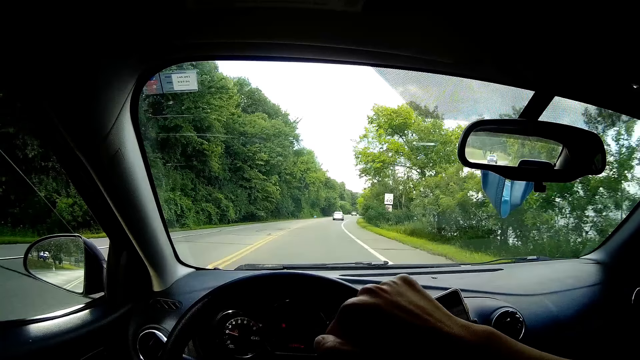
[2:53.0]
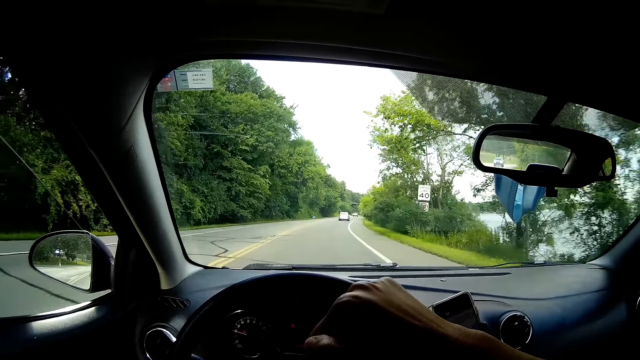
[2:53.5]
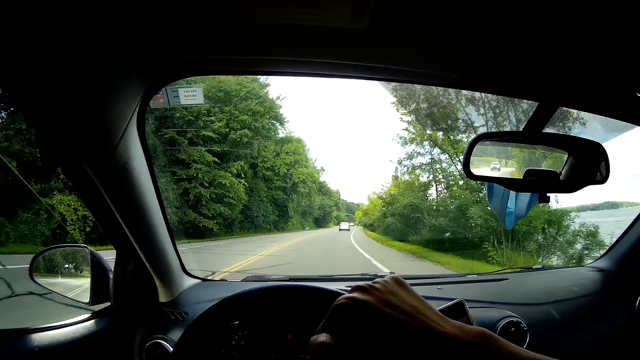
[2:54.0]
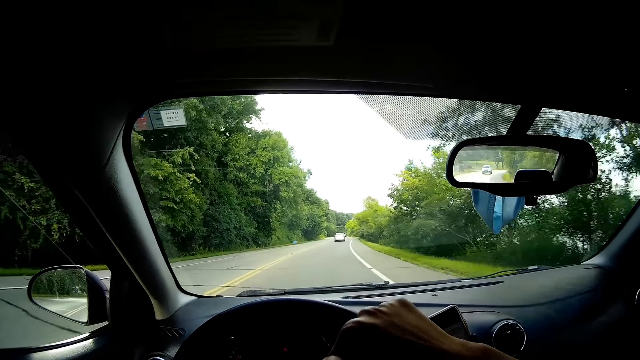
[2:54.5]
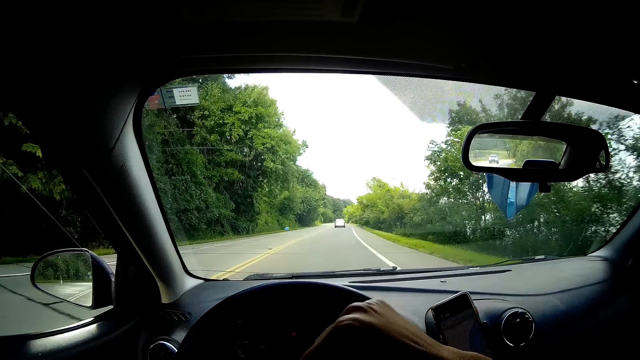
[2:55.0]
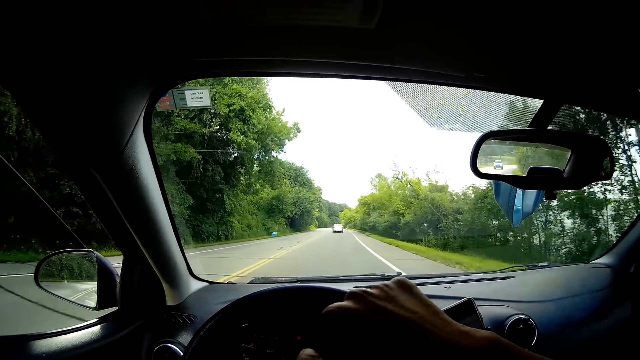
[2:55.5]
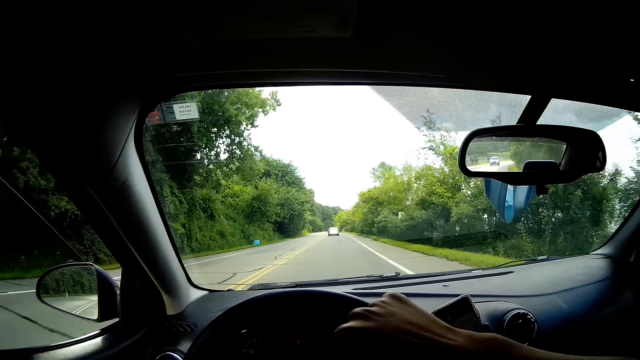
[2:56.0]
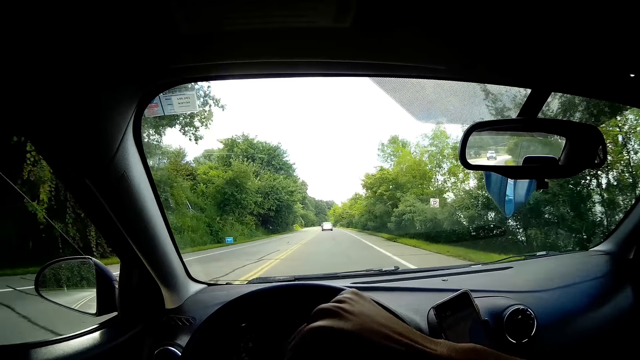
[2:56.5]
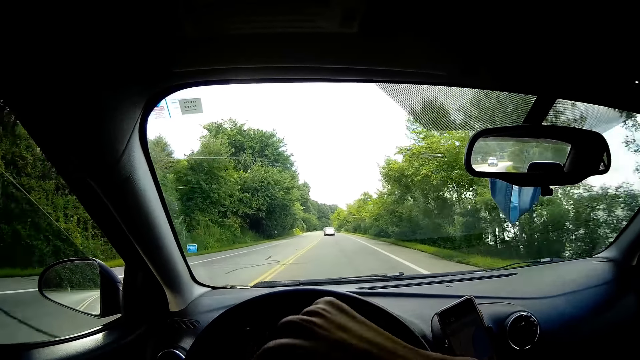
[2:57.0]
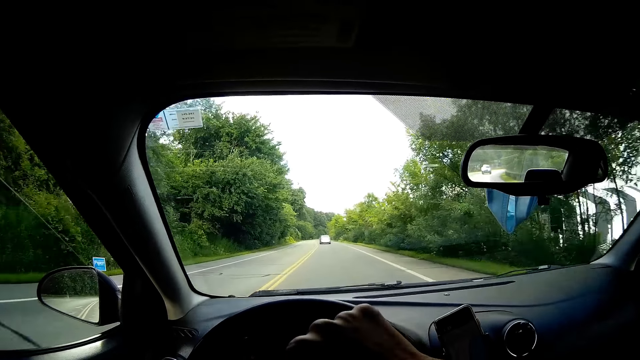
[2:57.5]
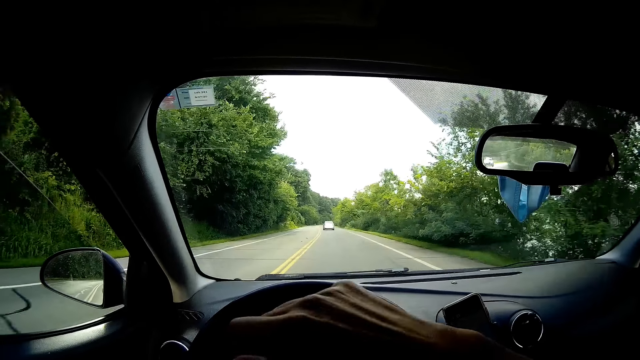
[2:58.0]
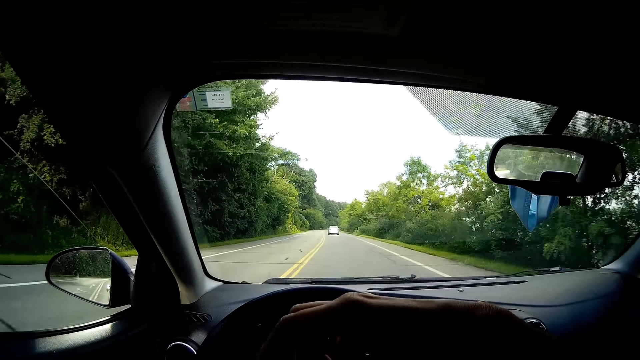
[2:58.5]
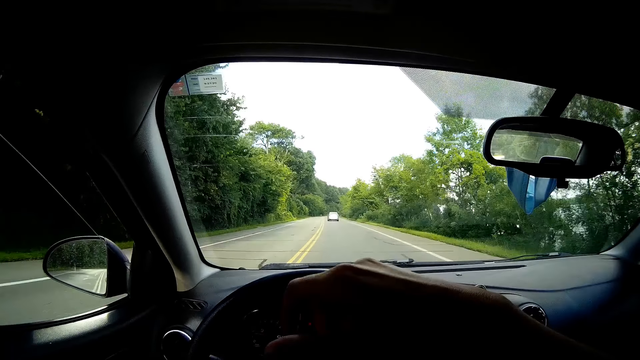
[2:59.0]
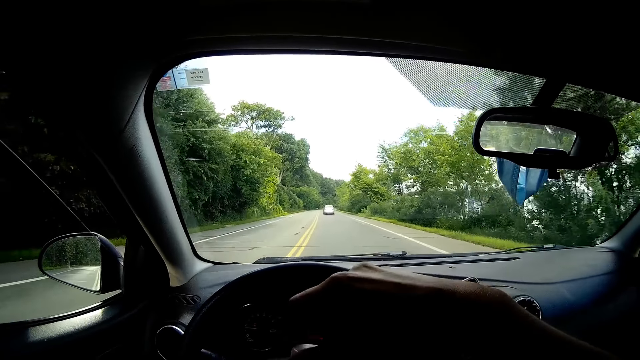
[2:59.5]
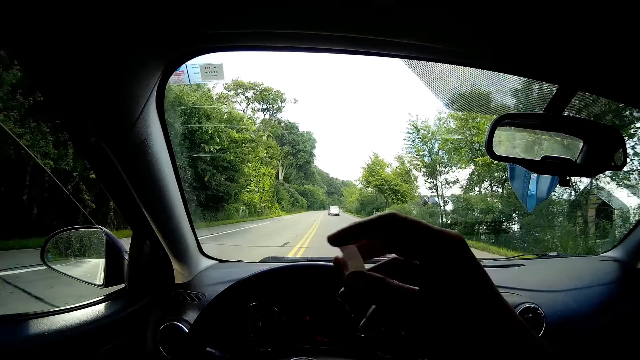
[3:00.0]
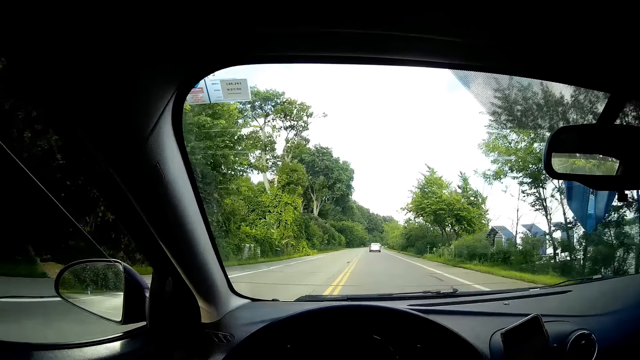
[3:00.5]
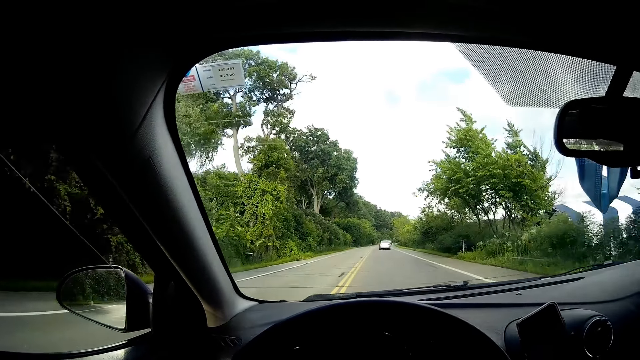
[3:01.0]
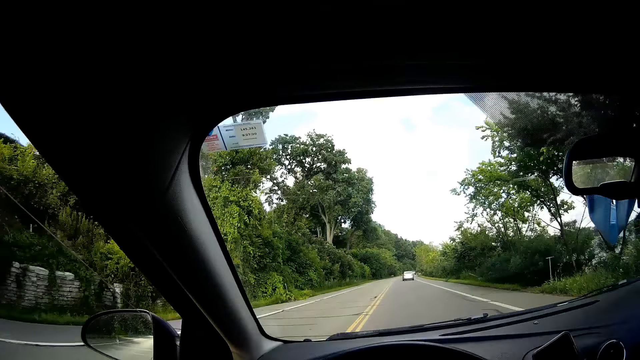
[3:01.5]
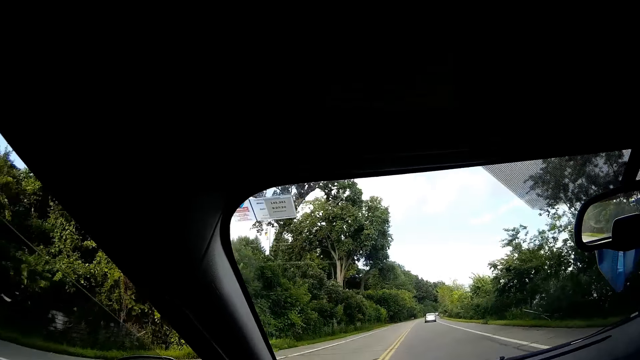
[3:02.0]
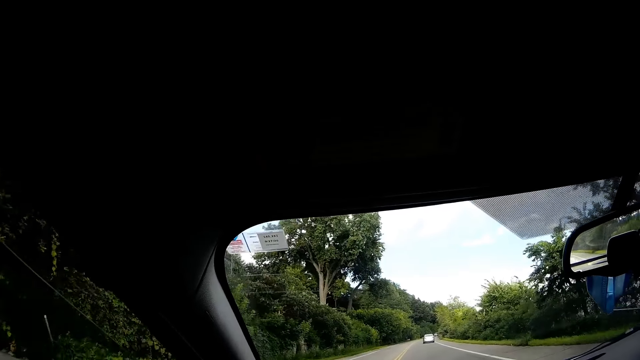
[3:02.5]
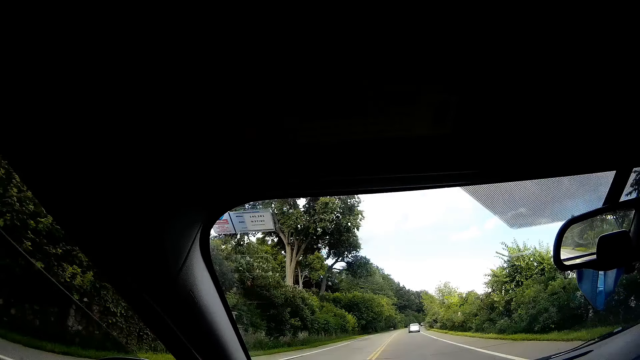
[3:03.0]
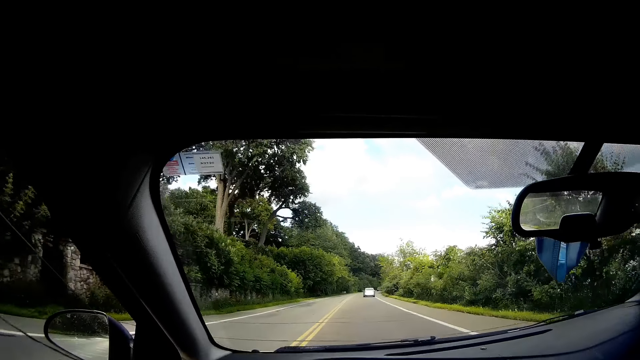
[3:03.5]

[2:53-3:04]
The camera wearer drives and opens the bottle of juice. He opens the bottle with his right hand.

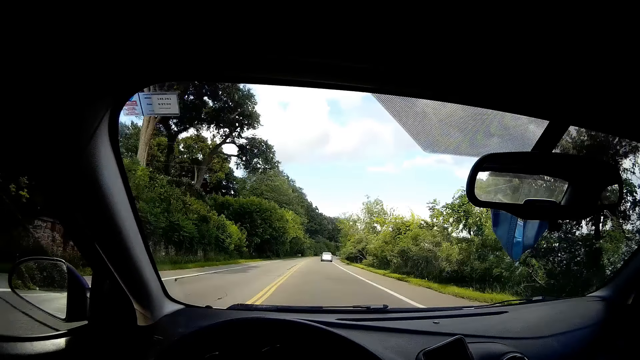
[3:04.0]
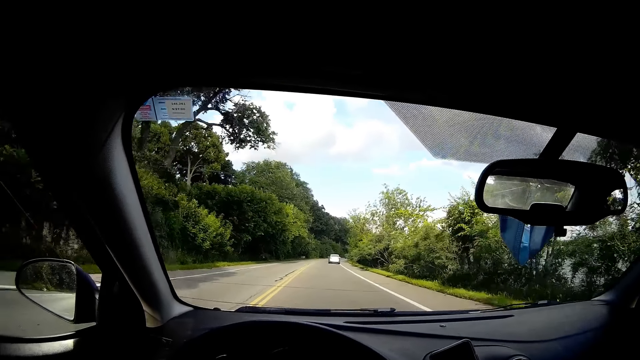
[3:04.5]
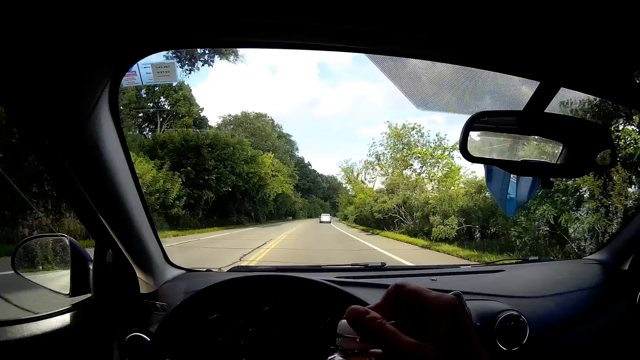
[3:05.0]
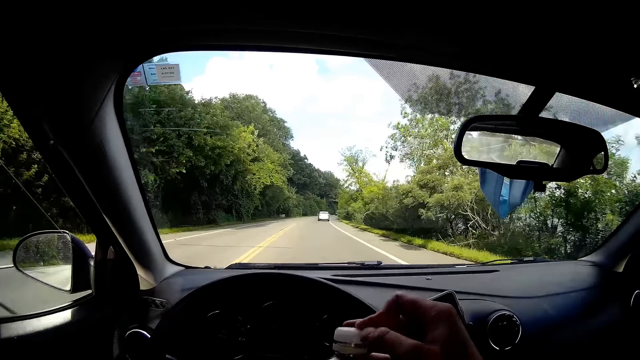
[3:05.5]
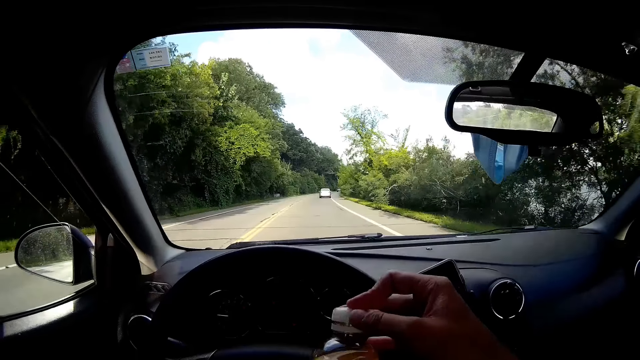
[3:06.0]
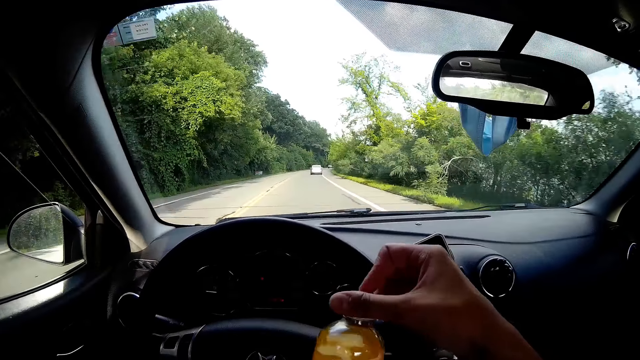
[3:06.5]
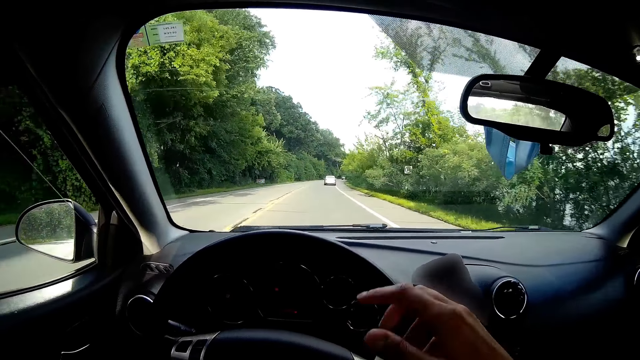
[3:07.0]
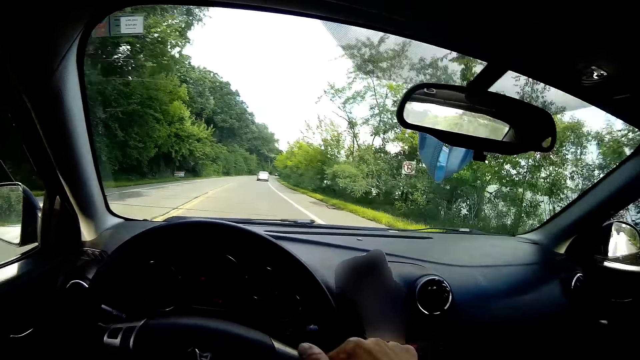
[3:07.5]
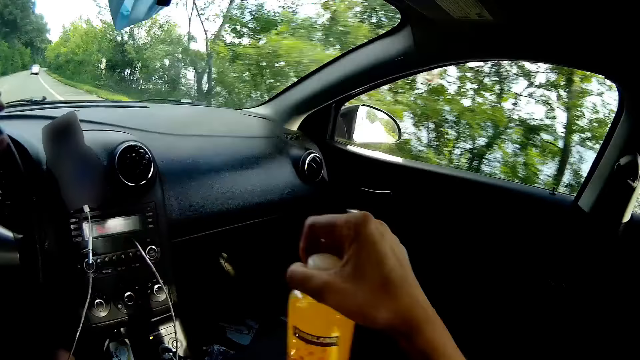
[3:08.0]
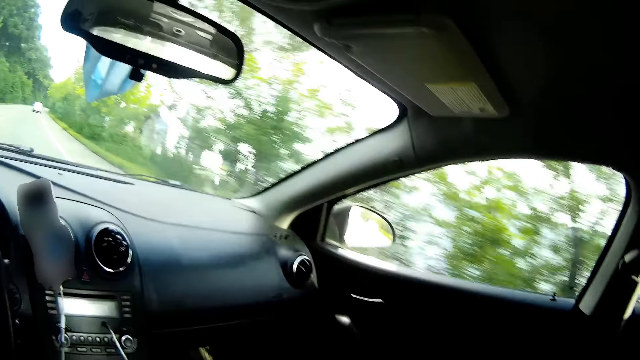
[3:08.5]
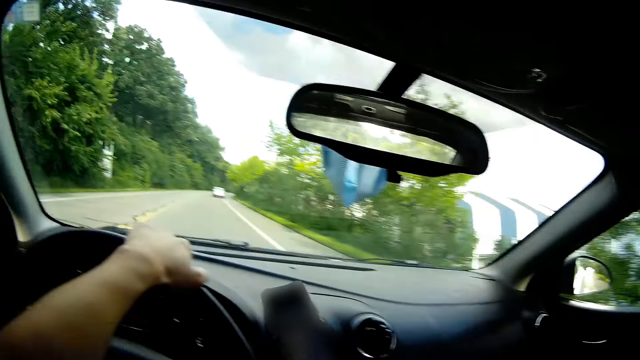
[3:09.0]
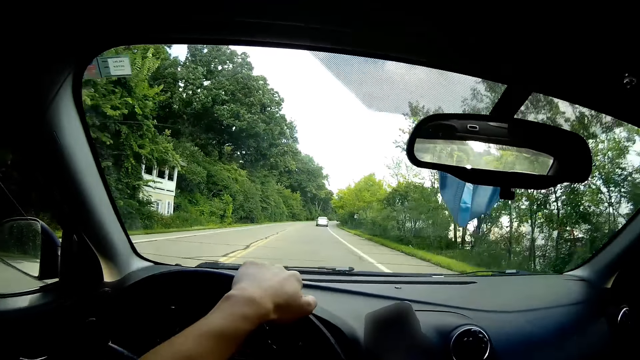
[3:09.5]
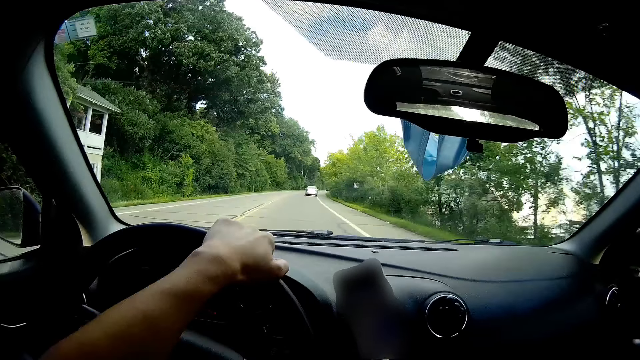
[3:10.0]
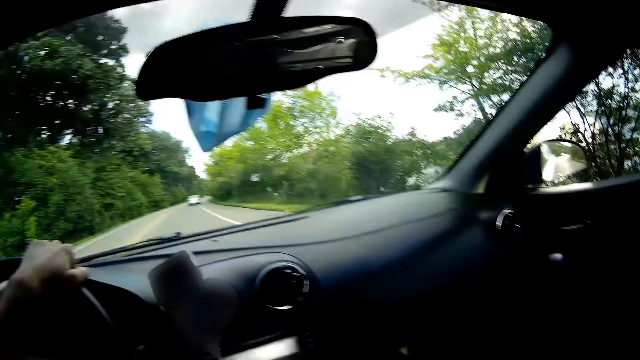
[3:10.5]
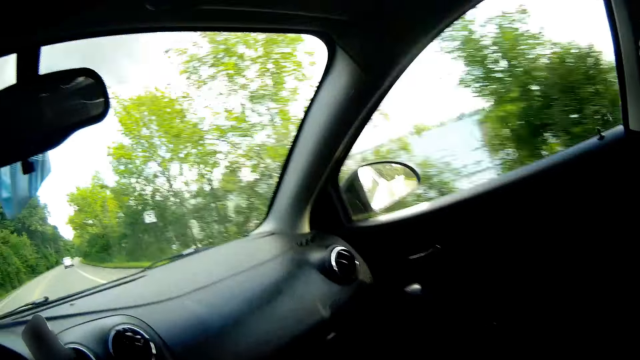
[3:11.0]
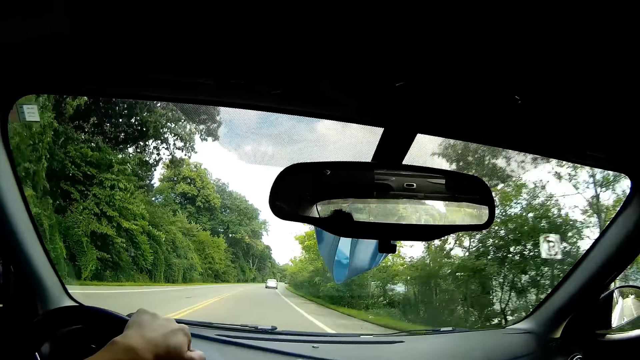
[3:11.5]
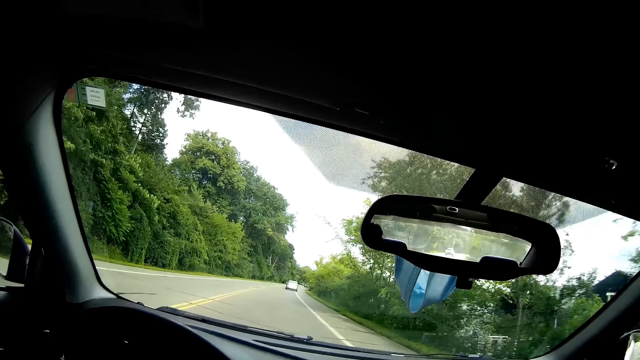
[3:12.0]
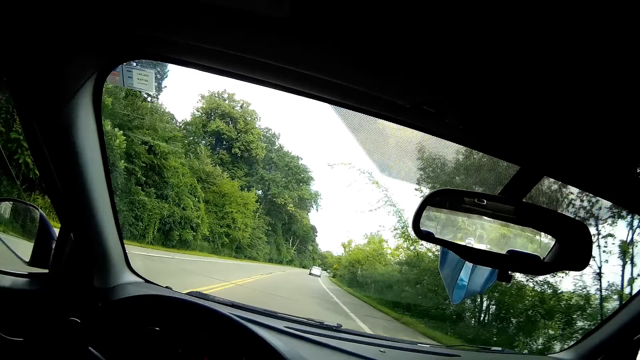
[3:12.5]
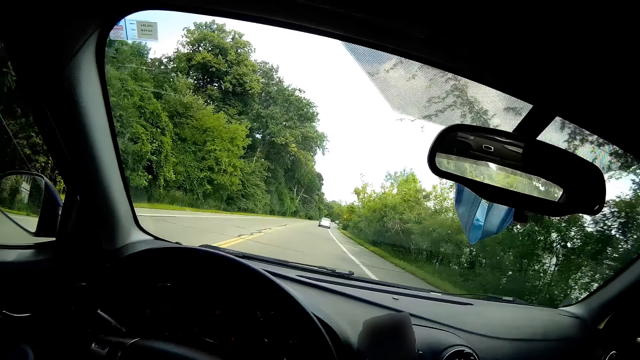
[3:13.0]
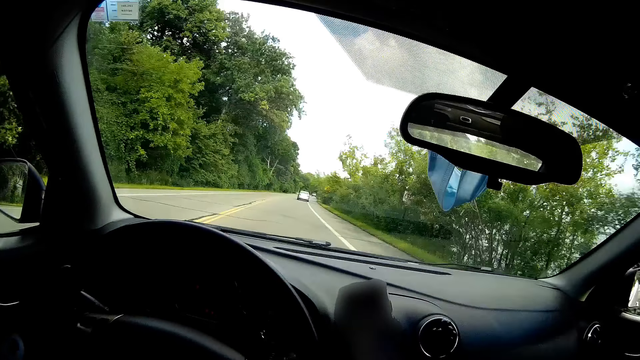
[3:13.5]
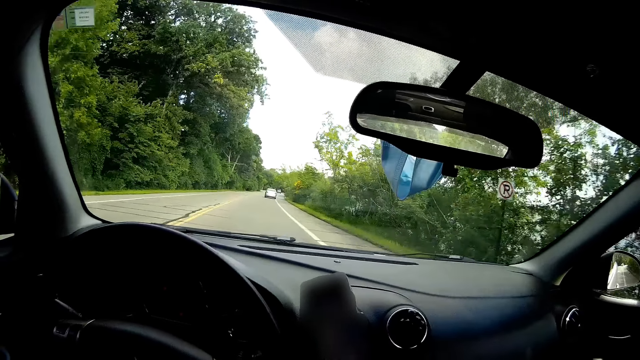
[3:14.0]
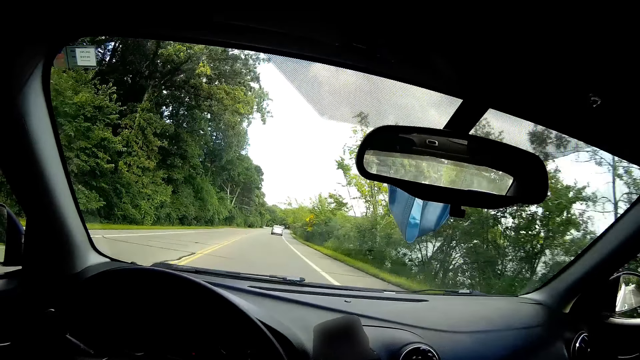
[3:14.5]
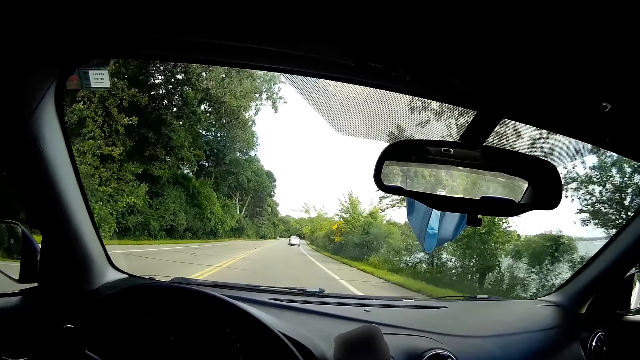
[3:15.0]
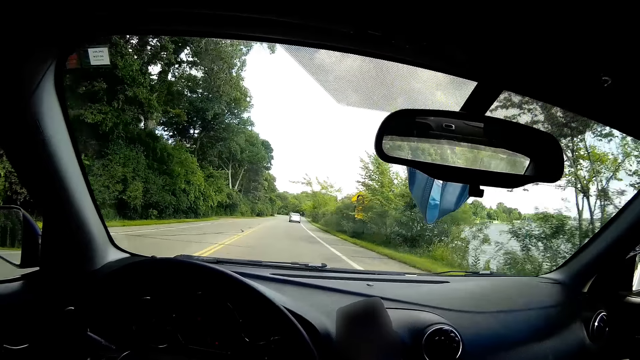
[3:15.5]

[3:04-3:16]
The camera wearer drives. He closes the bottle with his right hand. He drops the bottle on the car chair with his right hand. He drives and looks around. He holds the steering with his left hand. He drives and looks around.
